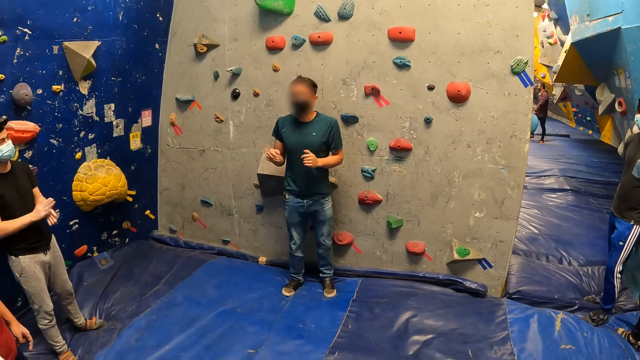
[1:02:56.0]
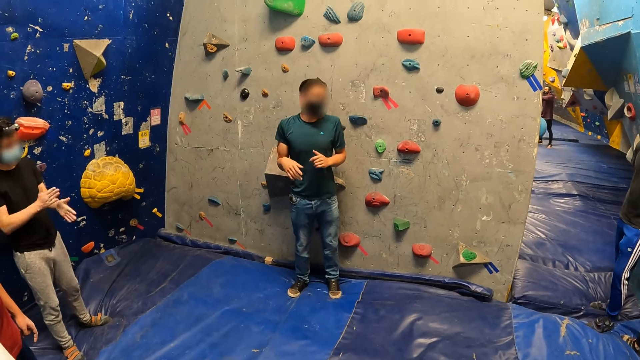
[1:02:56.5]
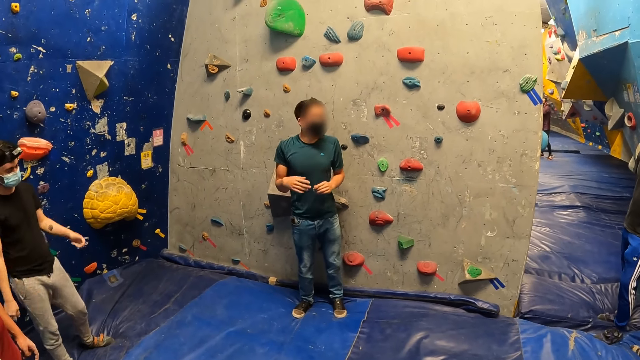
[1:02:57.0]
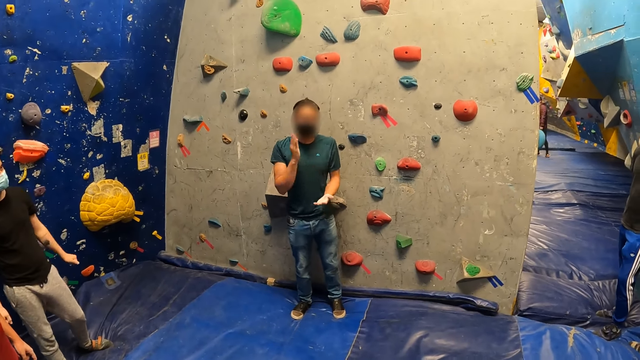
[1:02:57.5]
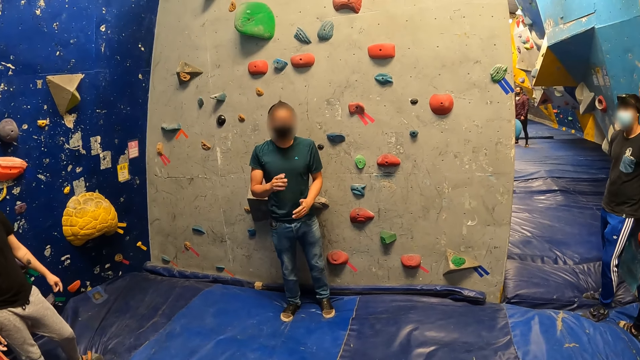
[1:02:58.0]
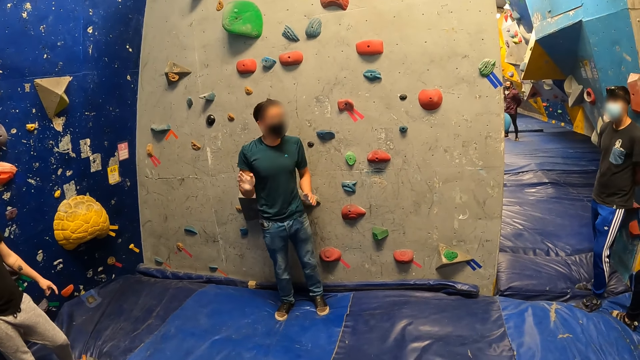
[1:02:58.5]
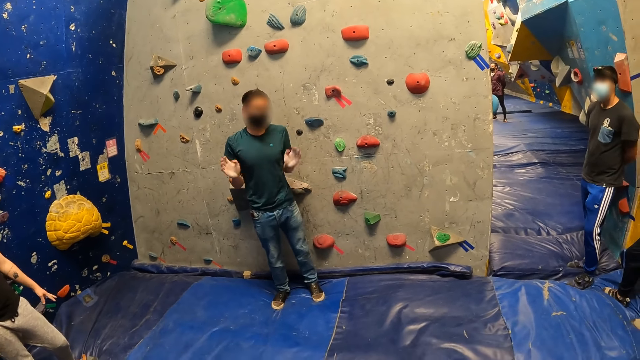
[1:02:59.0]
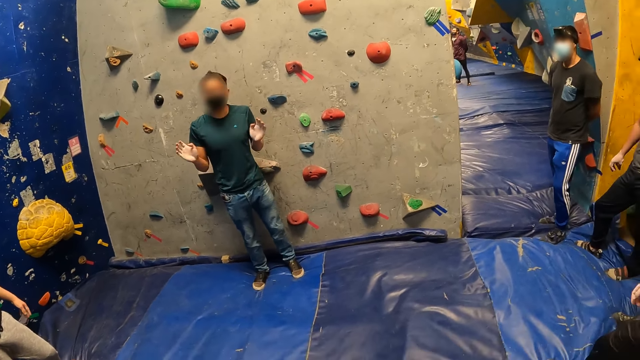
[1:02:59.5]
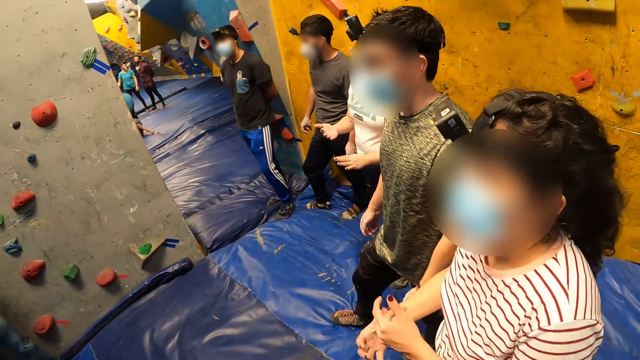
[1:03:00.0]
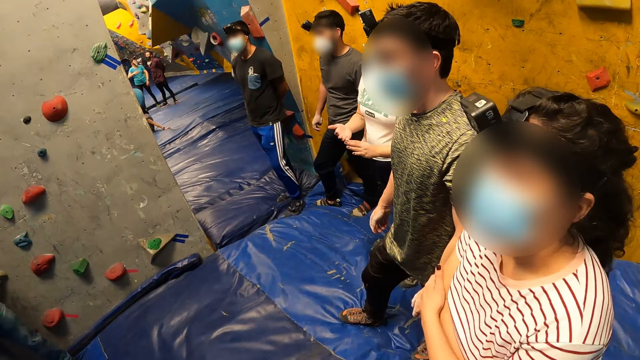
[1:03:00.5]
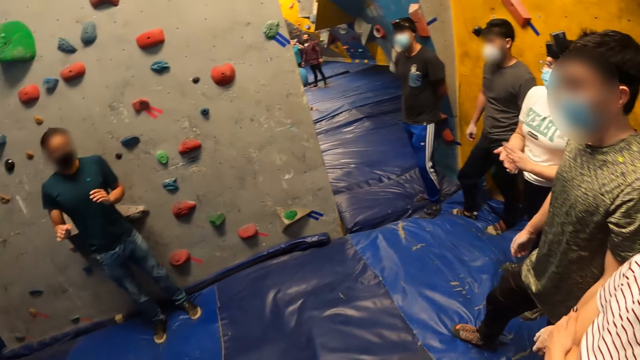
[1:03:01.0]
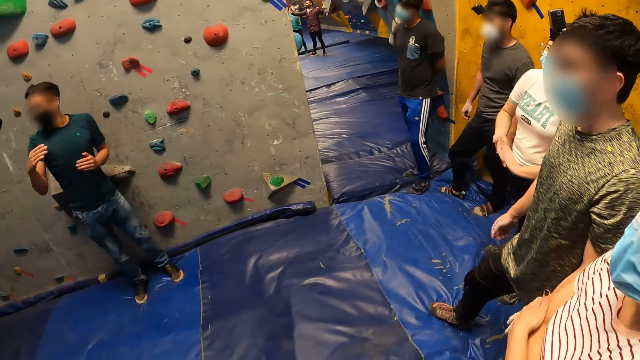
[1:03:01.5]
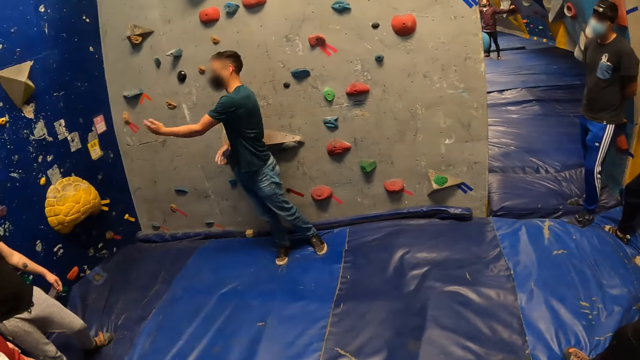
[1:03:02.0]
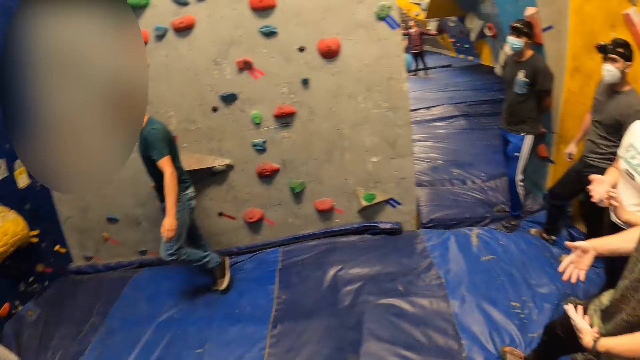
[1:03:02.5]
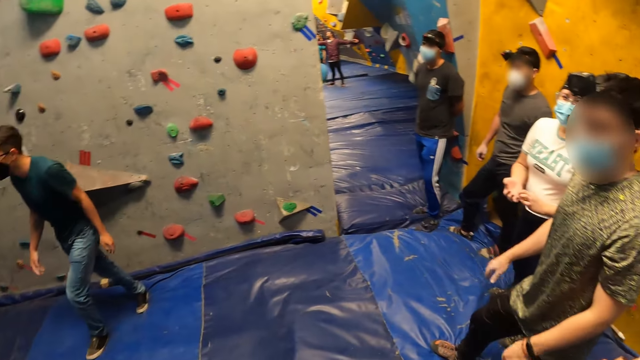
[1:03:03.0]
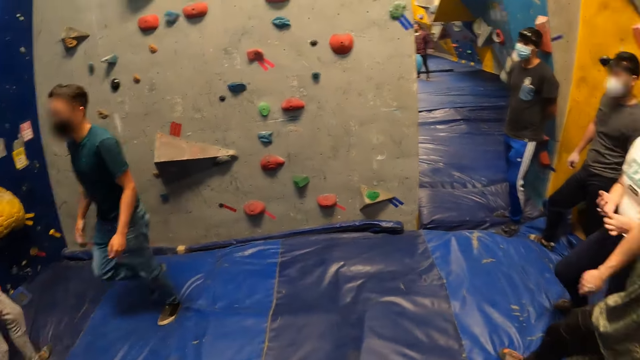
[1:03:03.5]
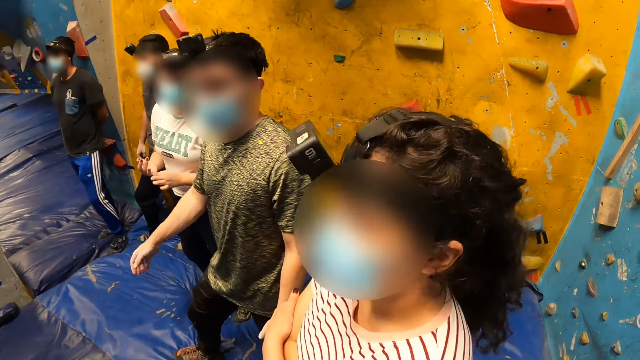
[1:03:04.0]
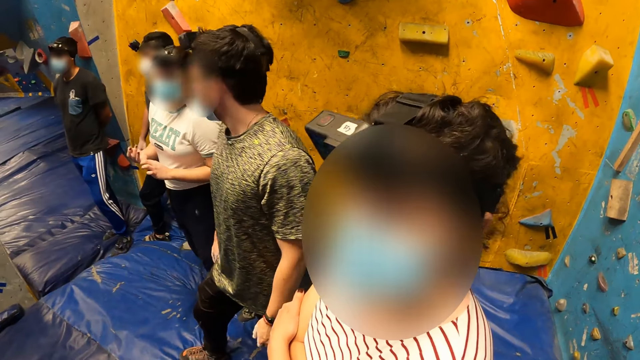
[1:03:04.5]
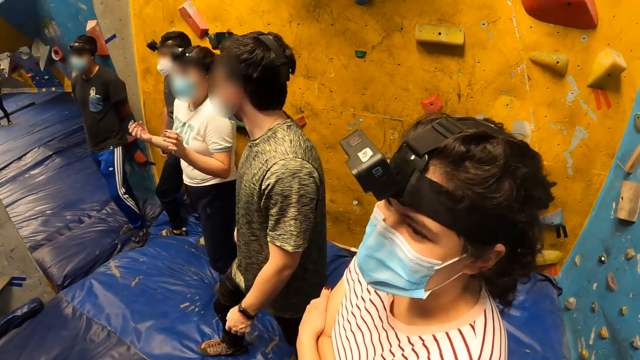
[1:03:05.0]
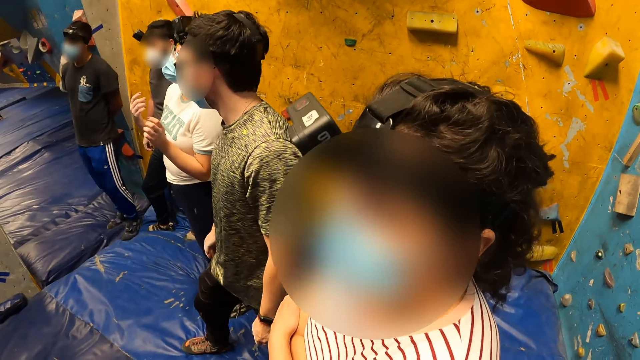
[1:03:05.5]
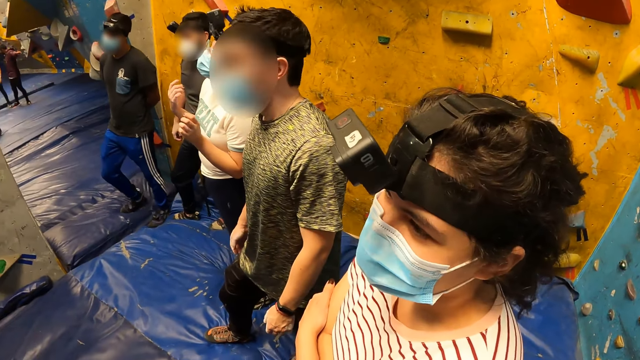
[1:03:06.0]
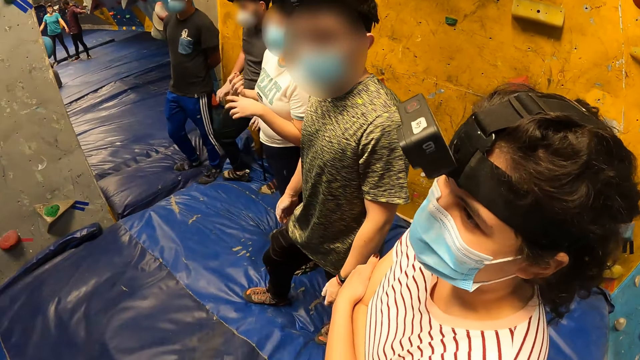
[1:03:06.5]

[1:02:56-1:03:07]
A man moves hands. The man moves around. The camera wearer looks around.

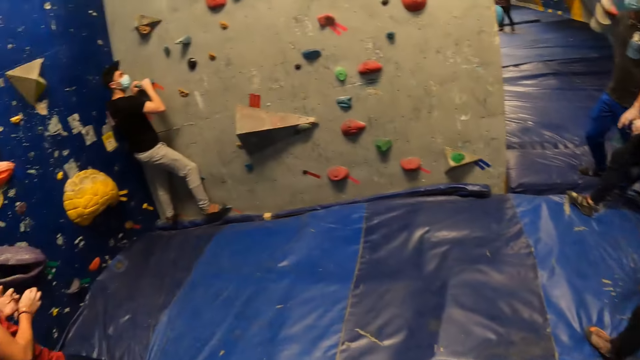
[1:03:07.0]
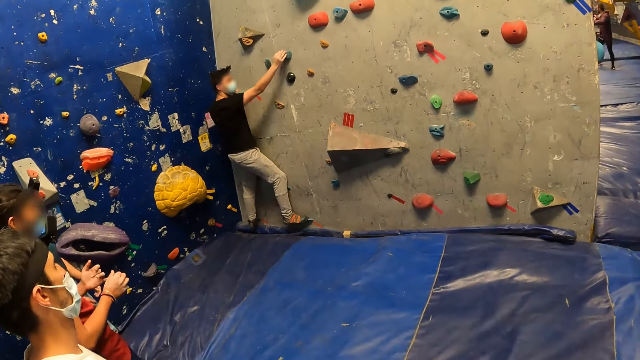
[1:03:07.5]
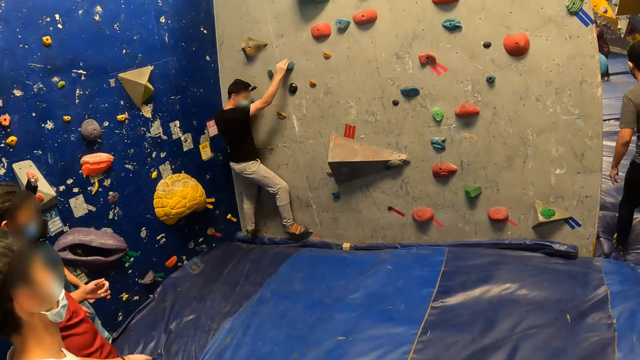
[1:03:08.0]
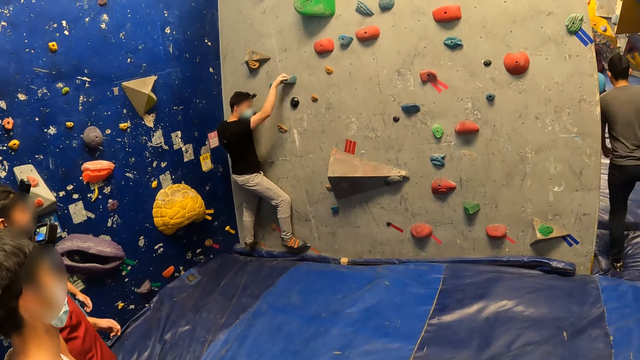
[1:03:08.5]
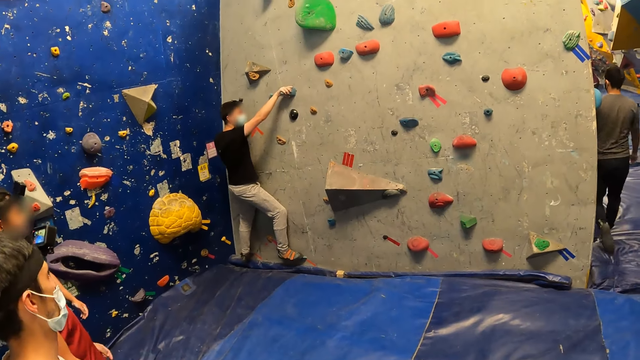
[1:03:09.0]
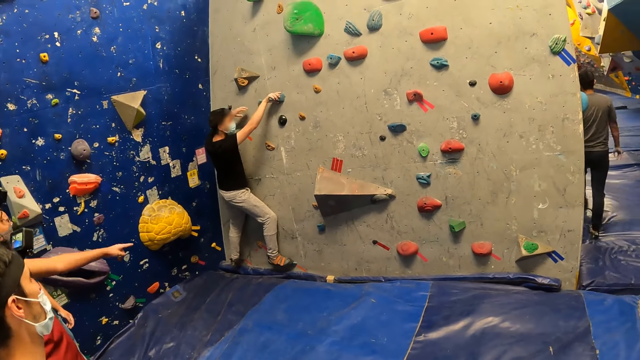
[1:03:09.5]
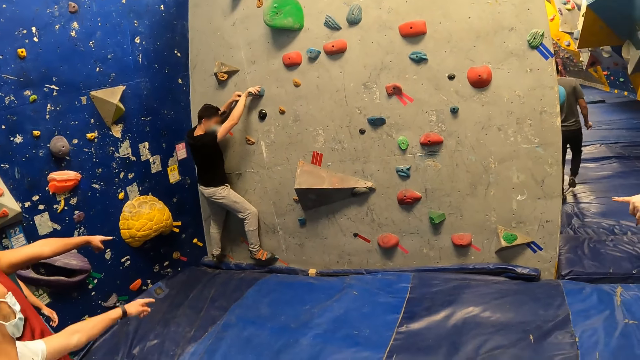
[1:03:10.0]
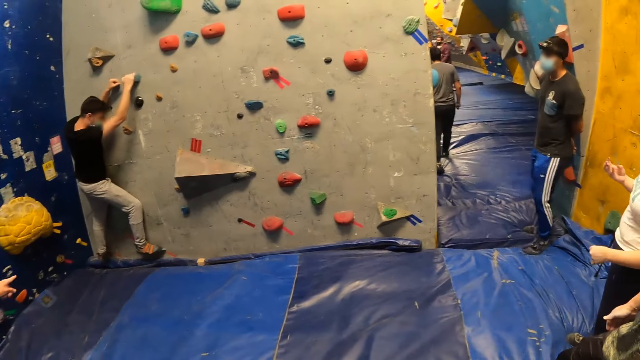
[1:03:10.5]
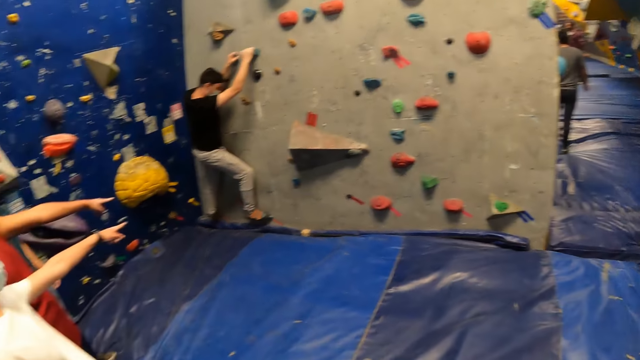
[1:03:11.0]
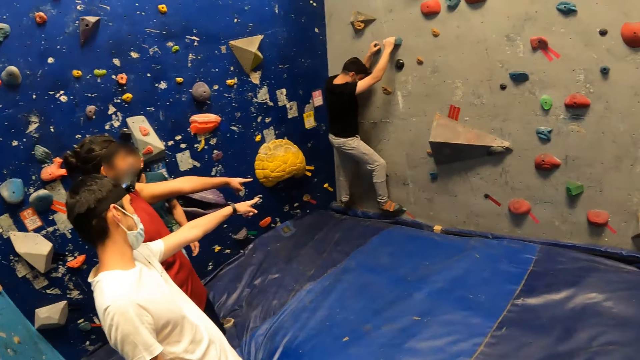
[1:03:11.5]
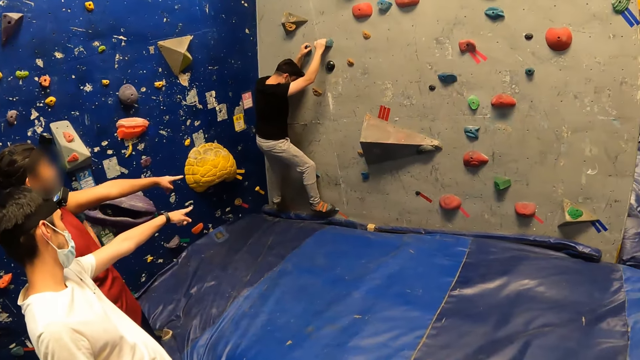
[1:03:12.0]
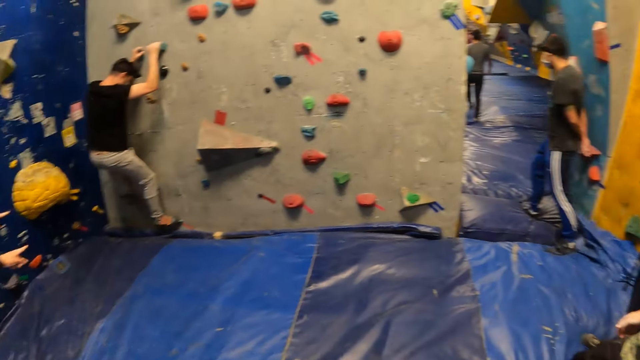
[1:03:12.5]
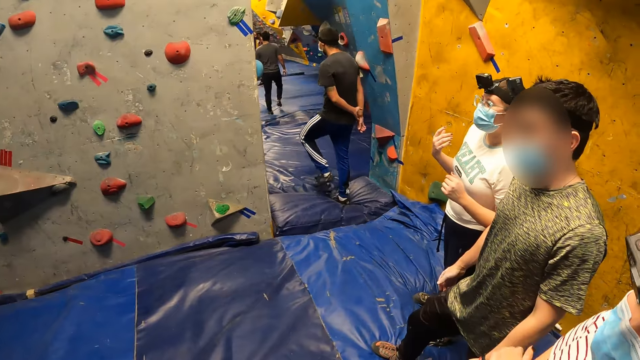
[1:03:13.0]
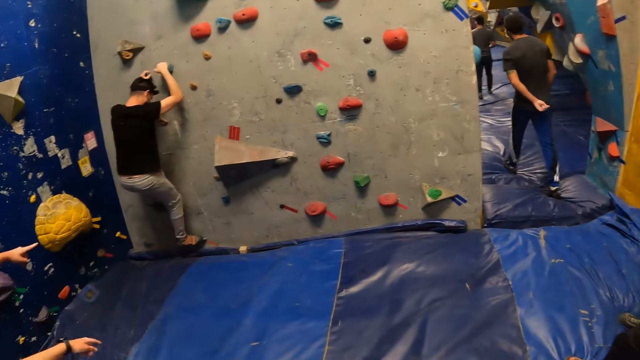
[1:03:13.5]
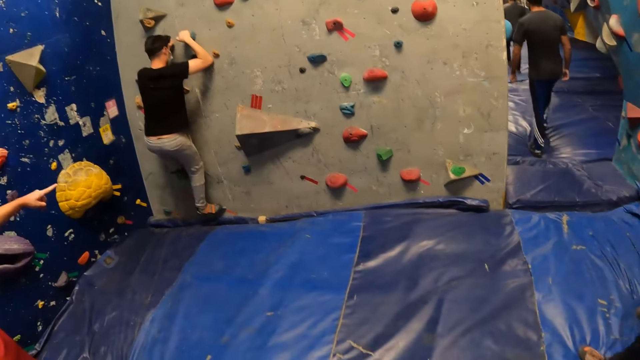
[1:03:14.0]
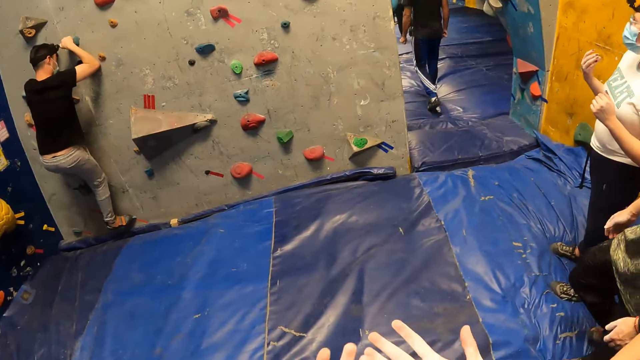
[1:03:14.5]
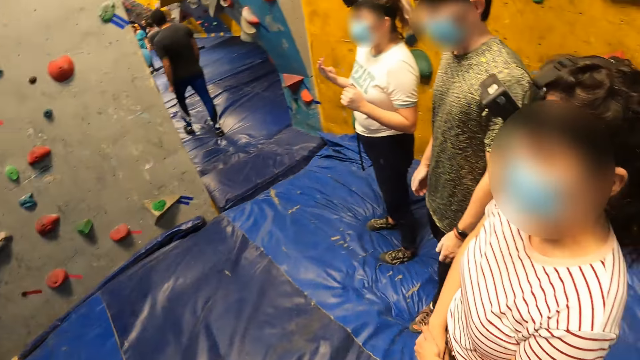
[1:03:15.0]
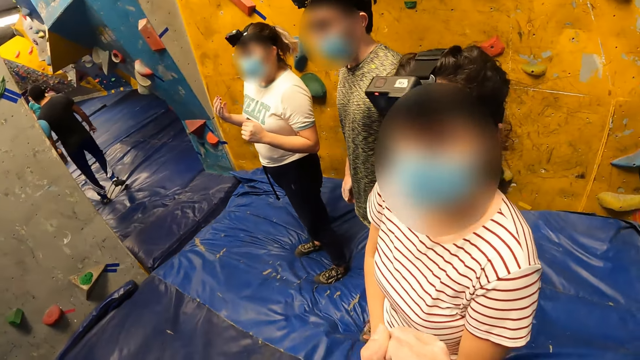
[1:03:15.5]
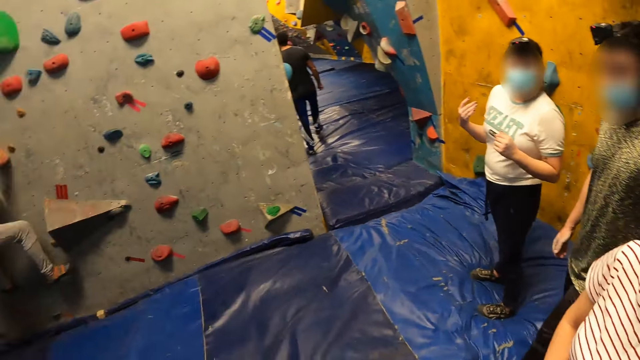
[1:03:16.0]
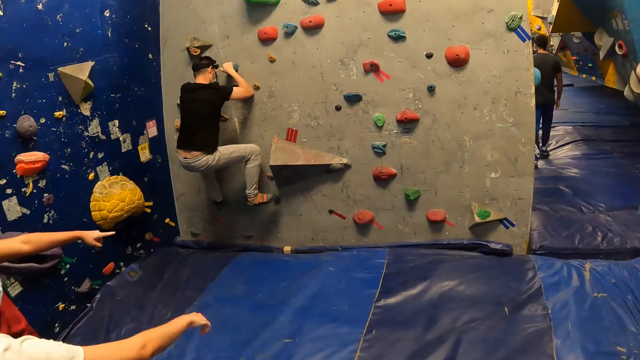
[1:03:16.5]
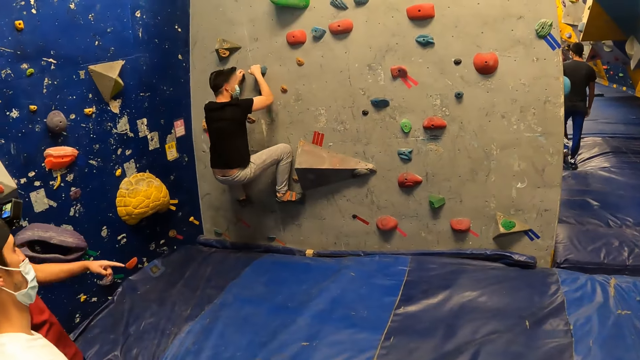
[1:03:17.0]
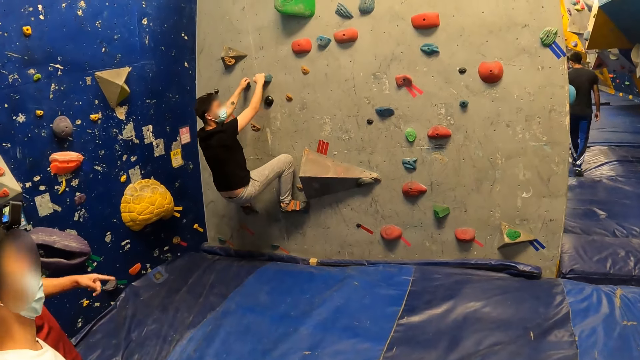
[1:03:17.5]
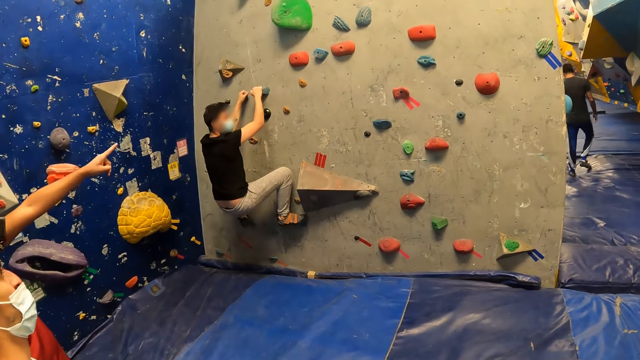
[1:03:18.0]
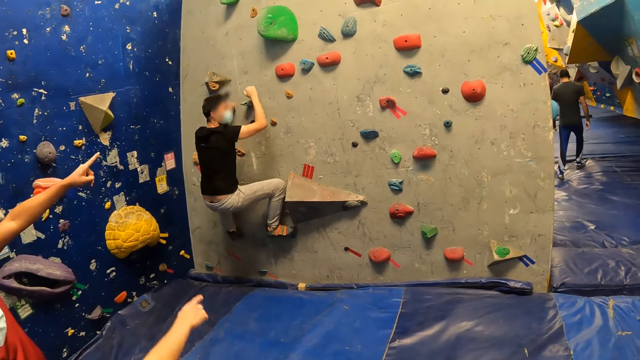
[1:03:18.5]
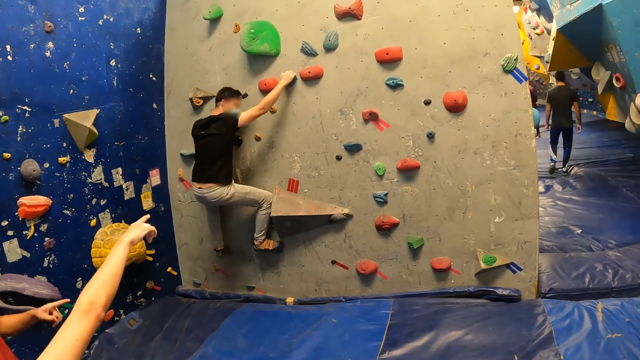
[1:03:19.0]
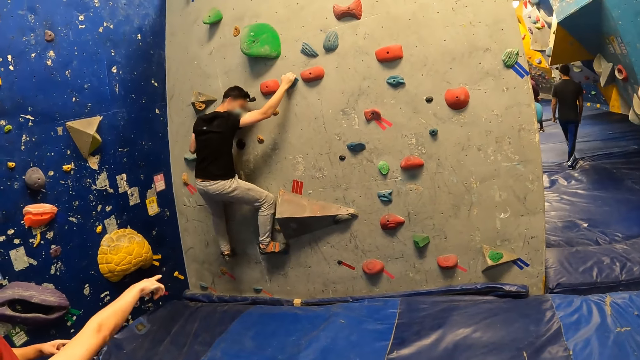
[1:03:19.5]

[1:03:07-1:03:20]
A man climbs the wall with his hands and feet. Another man interacts with the first man with the group of people. A man climbs the rock. The camera wearer looks around. Another man points at the wall. Another man points at the wall.
